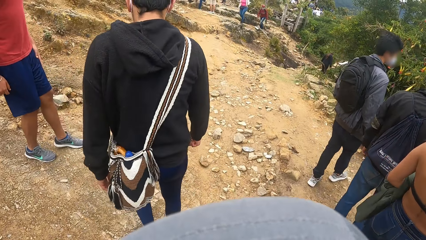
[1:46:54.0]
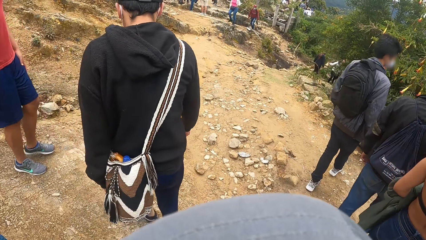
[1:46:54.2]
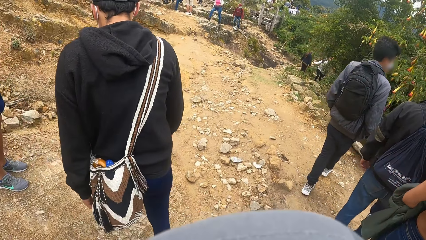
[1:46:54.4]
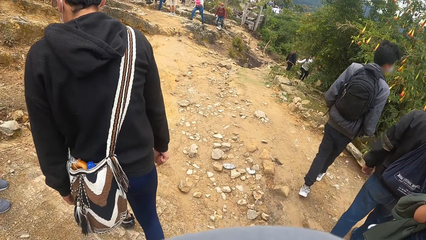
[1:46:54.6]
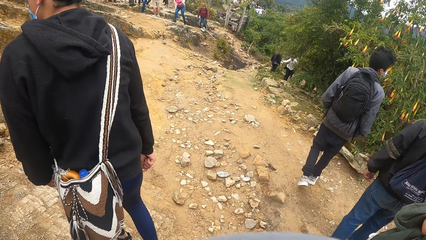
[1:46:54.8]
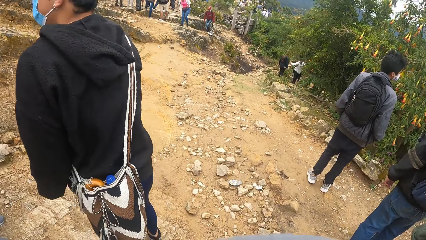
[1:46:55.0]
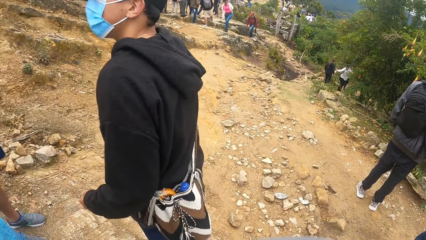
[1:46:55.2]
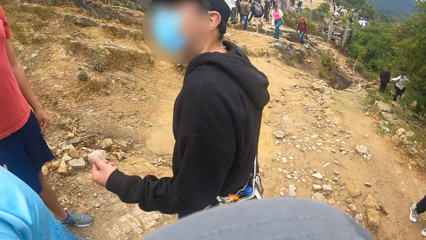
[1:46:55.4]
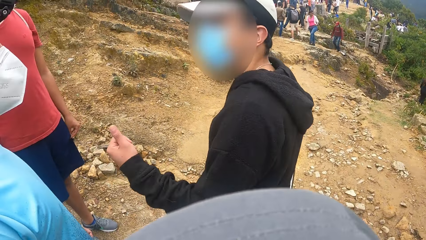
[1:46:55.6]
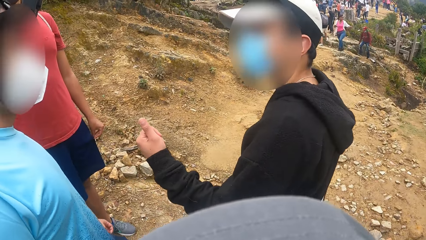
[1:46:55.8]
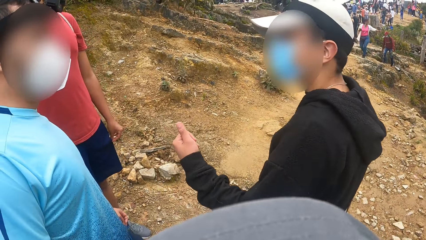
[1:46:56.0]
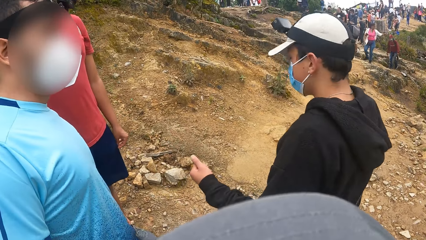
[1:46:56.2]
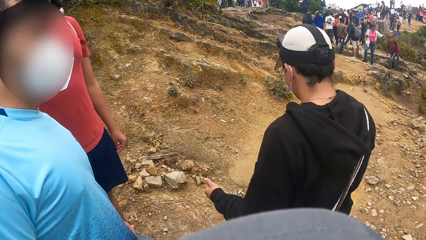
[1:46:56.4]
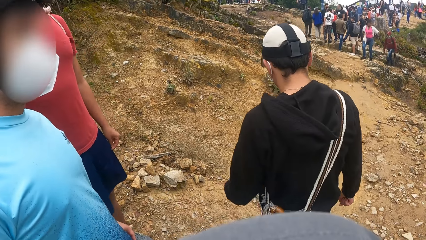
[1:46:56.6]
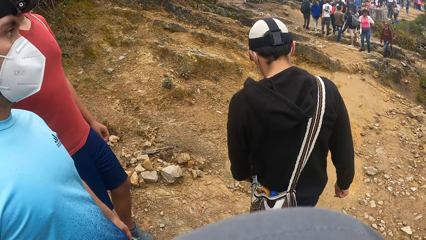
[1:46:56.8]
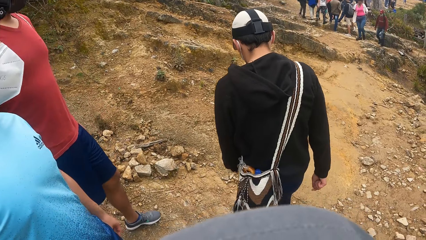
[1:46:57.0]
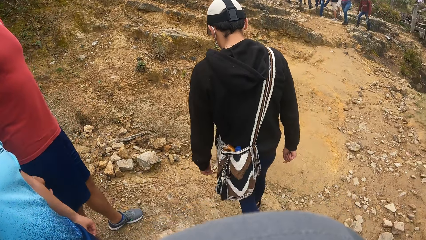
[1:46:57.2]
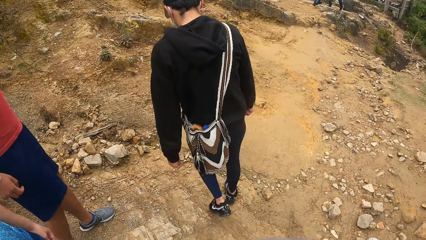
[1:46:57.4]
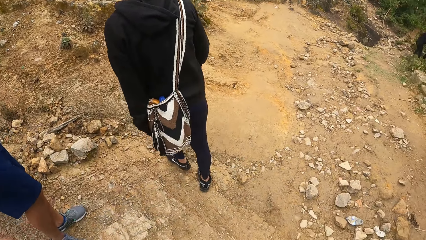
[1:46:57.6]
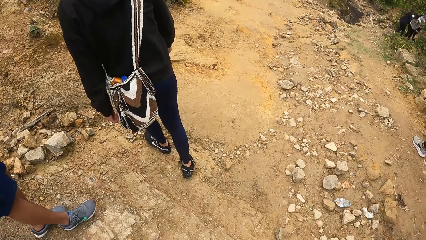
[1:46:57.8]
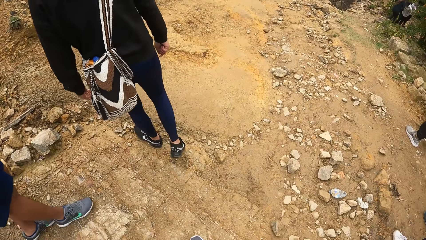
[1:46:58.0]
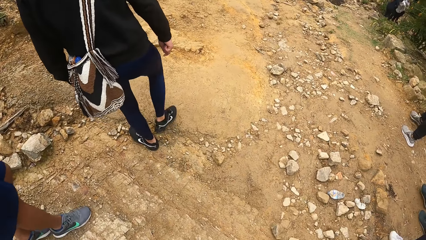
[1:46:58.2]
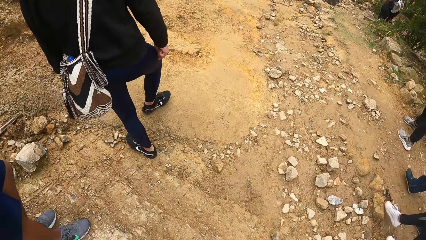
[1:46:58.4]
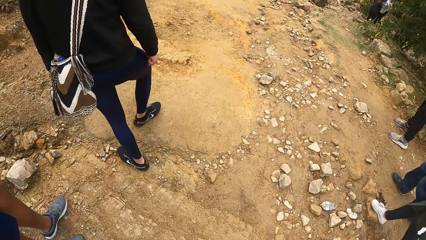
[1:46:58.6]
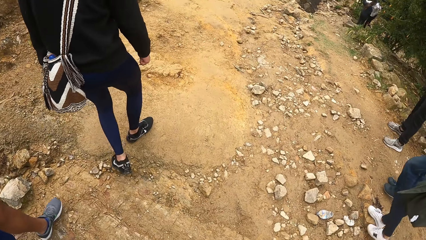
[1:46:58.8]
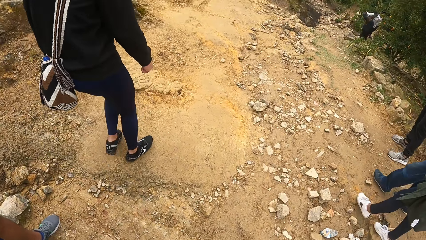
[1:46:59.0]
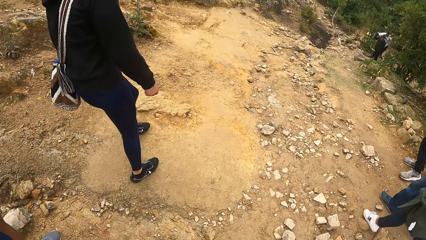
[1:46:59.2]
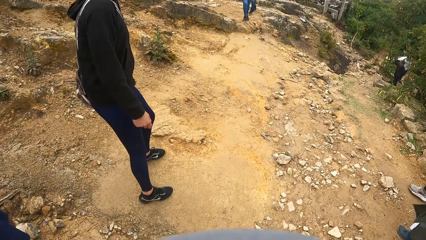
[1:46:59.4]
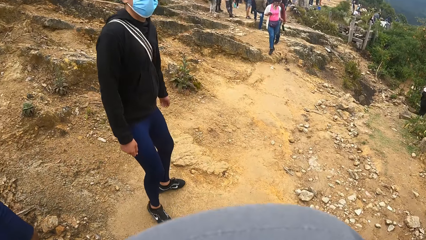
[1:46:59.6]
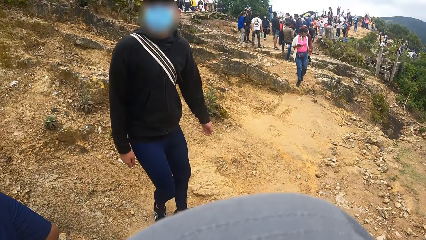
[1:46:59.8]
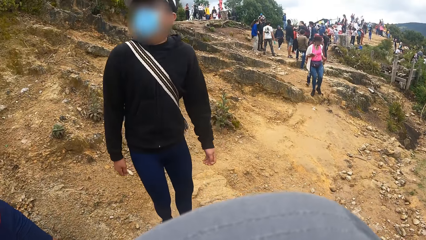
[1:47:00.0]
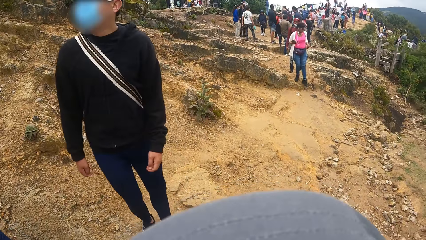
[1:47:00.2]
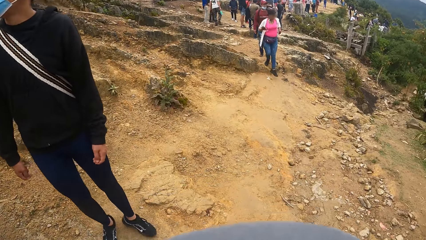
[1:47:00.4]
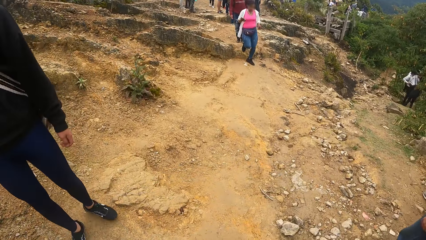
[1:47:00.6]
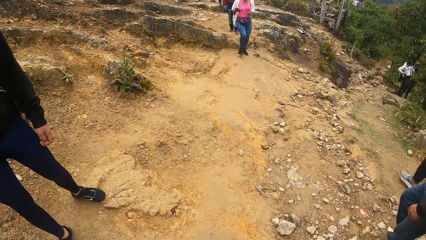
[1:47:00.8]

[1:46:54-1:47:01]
A man interacts with another man.

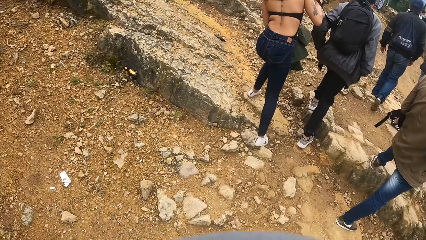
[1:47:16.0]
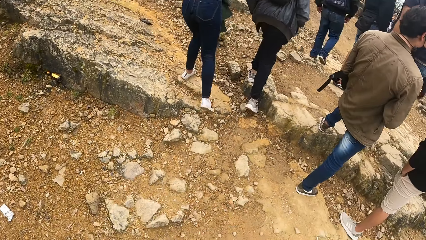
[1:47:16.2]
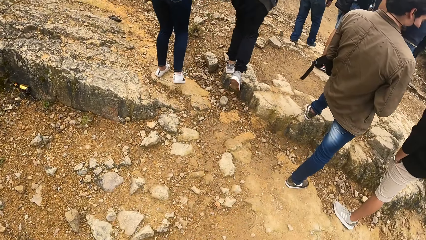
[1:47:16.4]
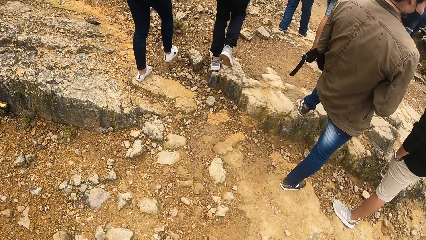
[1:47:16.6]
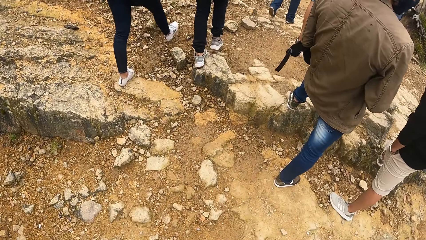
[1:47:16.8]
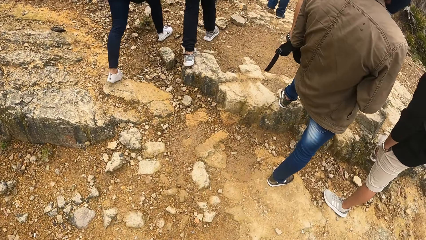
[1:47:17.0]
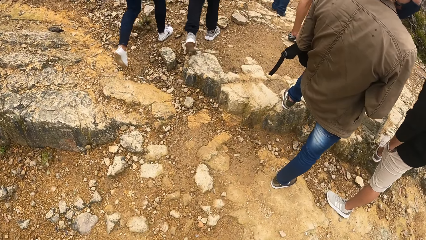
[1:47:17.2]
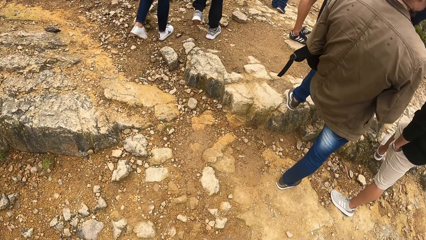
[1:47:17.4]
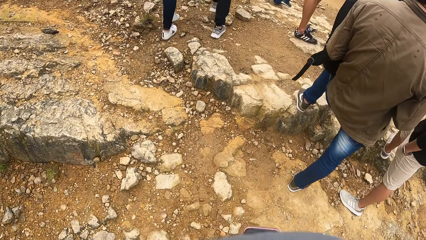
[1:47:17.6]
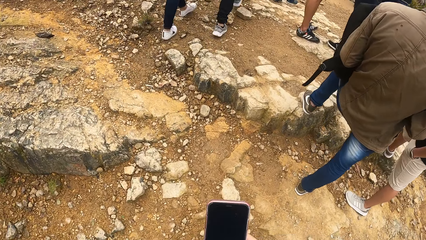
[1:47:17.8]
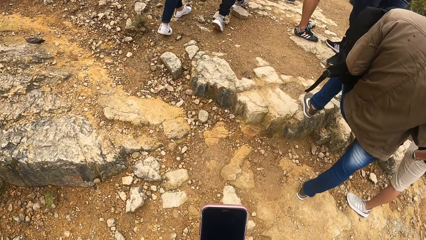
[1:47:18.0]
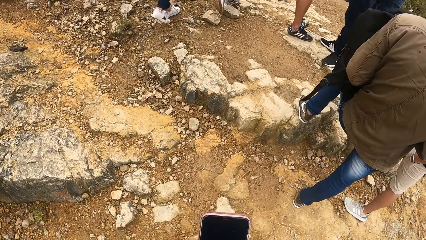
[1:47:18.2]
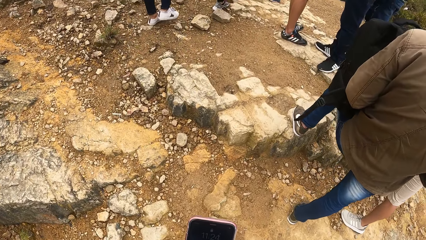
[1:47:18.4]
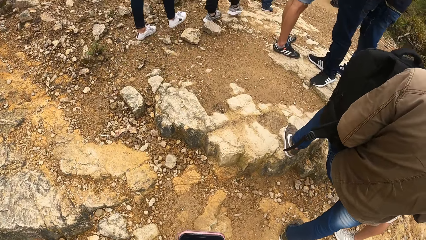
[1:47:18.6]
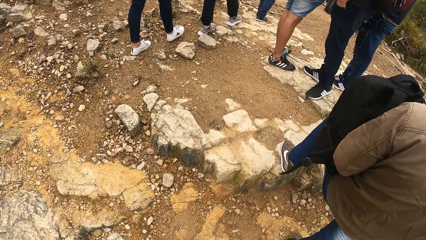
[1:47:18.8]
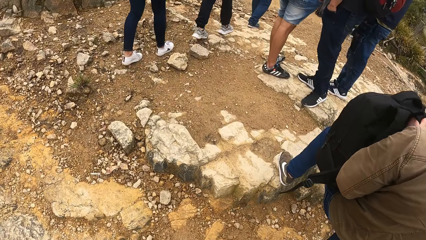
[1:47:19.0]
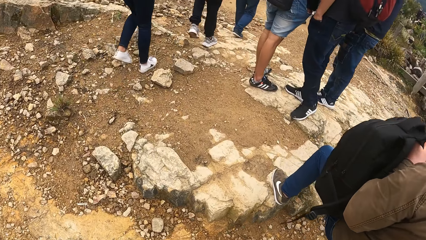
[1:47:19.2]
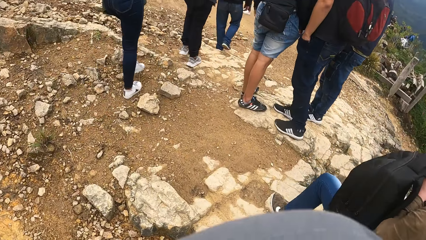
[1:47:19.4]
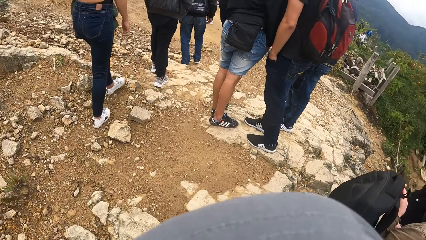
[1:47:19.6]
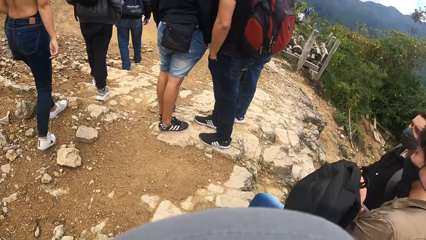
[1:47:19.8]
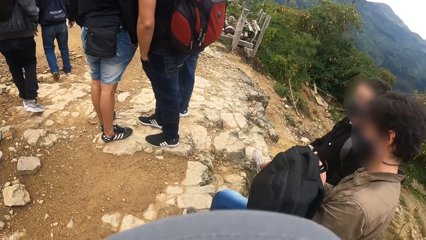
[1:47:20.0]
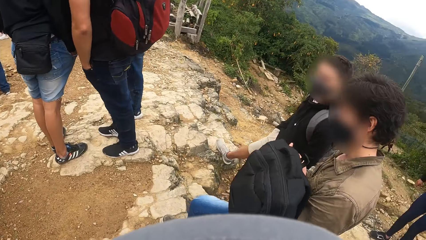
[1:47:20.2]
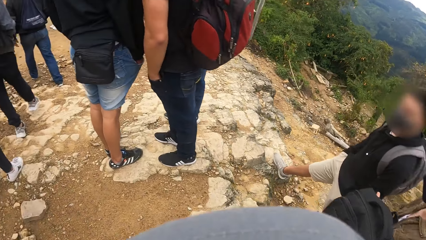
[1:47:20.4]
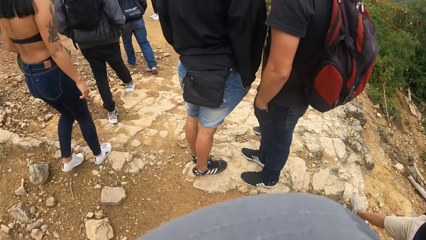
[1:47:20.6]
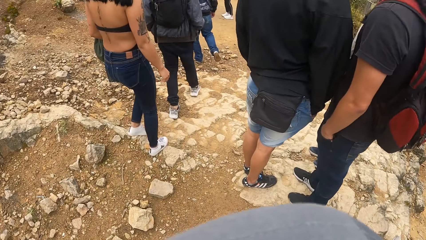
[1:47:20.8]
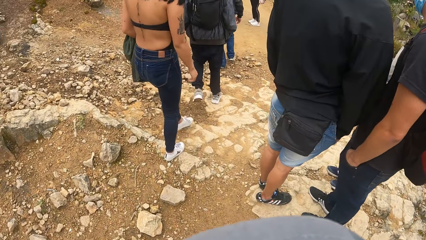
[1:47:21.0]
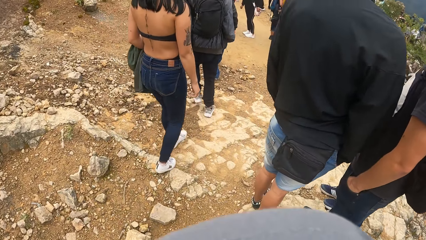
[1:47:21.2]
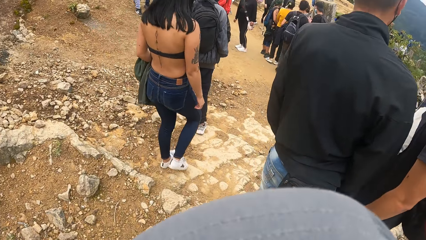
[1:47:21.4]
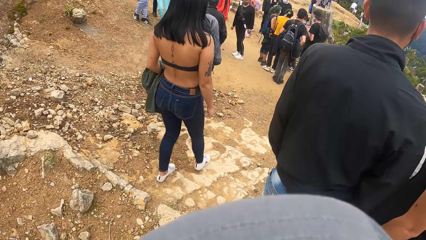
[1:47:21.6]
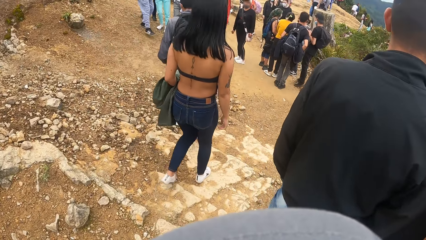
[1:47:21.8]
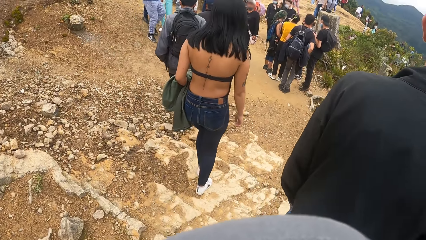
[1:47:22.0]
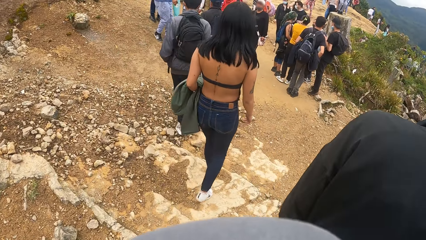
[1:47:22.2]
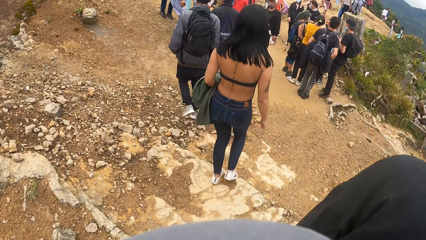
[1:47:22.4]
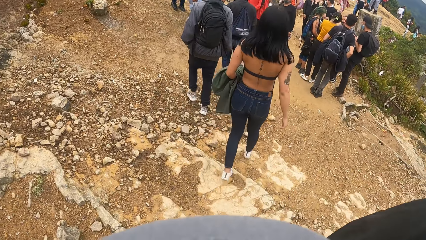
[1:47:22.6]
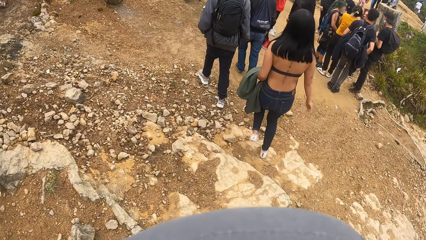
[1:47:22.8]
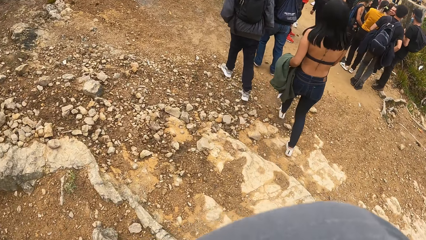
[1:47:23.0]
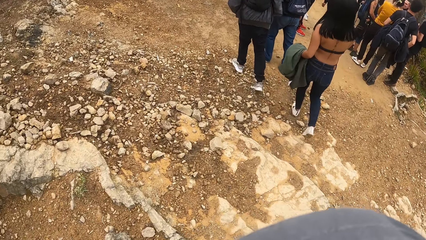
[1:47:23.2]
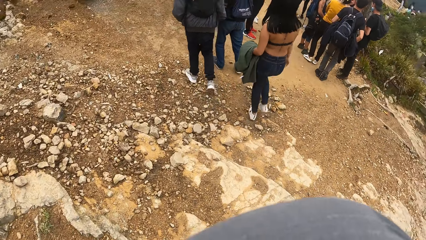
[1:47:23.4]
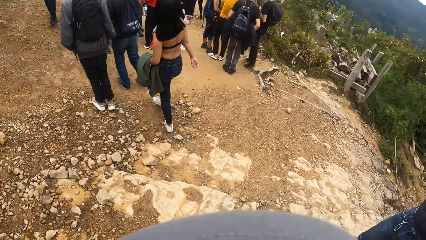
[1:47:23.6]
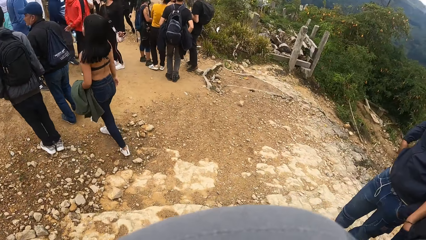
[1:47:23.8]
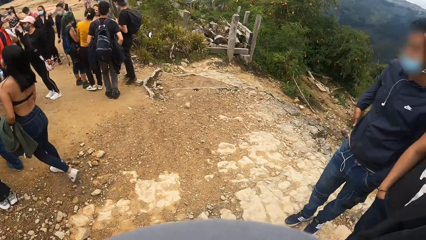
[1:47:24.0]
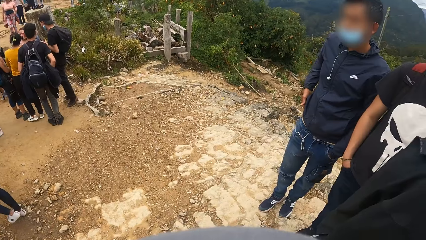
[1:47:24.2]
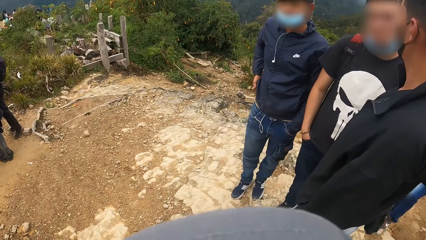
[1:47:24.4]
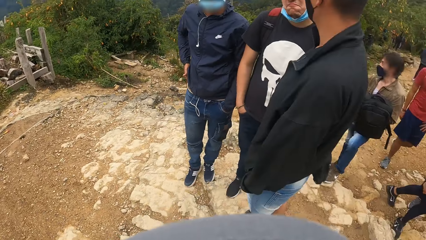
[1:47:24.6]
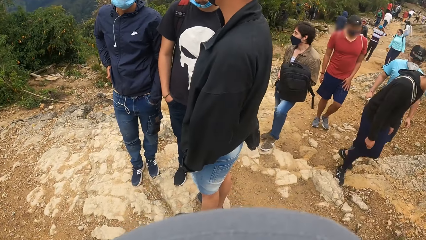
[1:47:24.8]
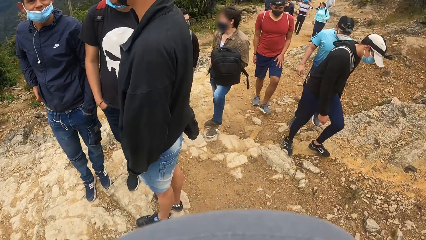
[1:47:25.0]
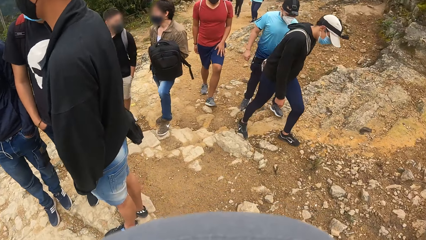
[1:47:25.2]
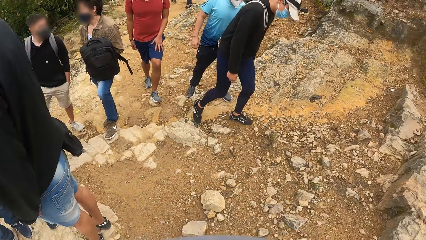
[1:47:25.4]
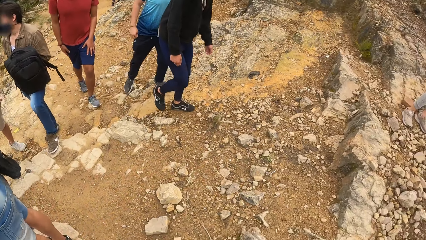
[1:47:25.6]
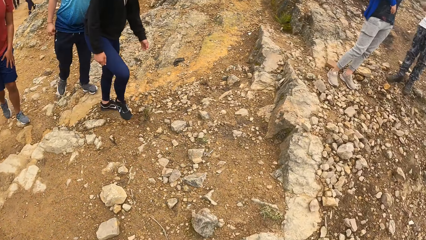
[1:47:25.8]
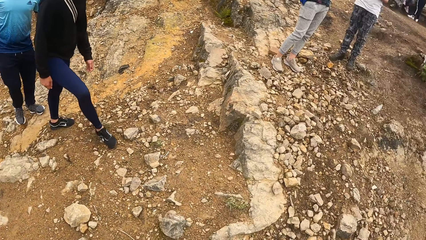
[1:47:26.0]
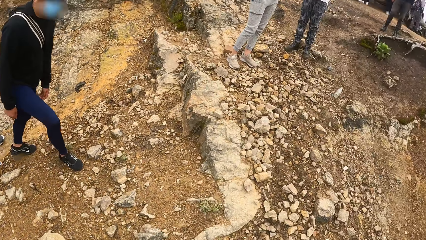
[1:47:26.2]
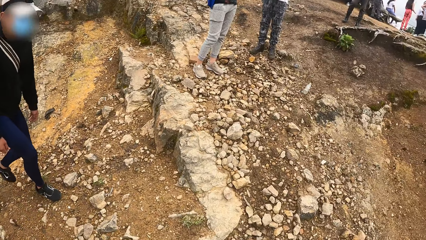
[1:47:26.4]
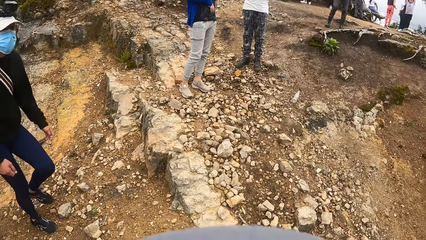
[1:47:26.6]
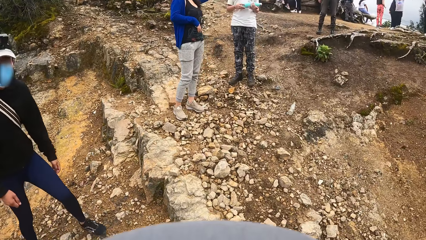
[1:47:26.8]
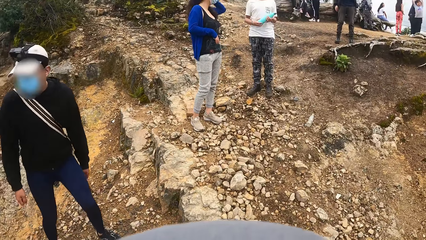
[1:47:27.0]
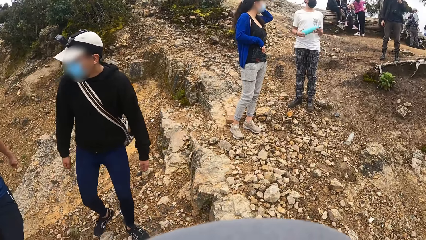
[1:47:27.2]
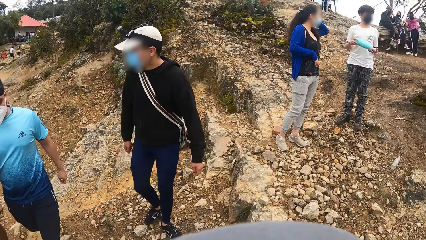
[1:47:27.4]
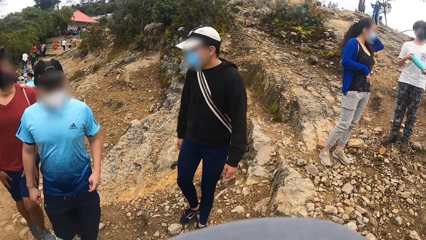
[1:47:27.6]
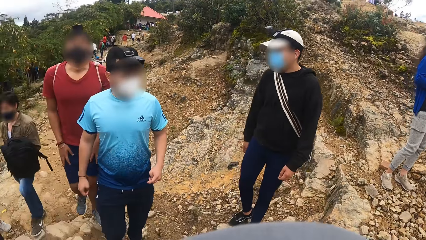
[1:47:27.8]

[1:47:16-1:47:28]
The camera wearer operates a phone with his right hand. He holds the phone. He walks. He looks around.
